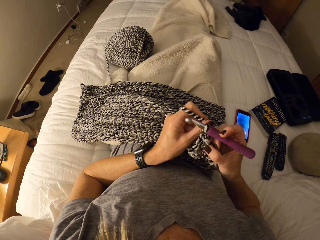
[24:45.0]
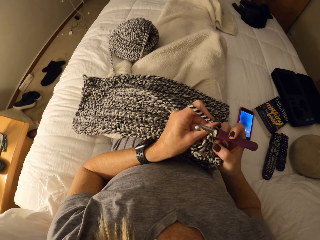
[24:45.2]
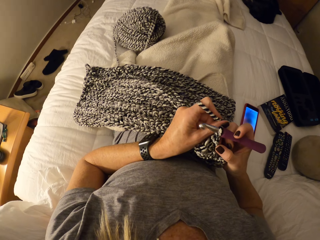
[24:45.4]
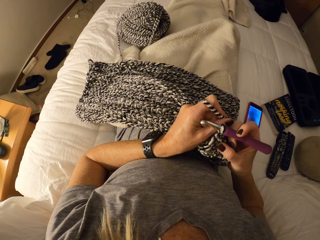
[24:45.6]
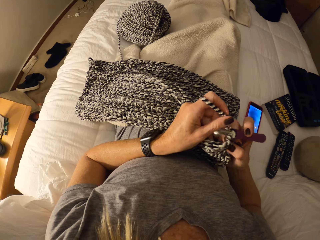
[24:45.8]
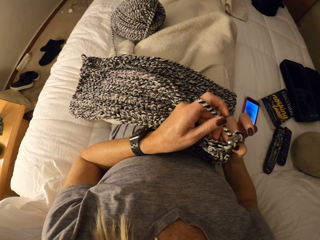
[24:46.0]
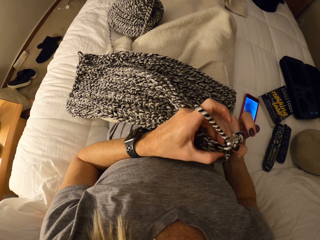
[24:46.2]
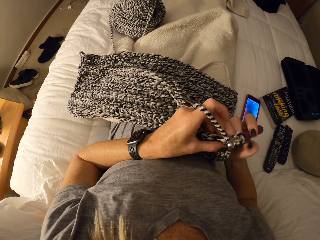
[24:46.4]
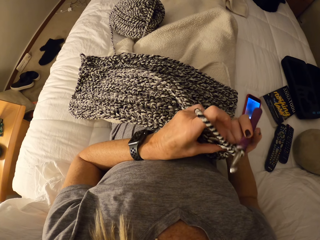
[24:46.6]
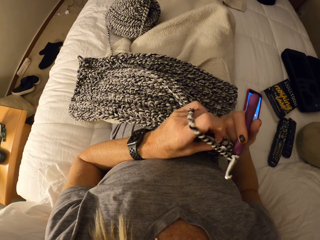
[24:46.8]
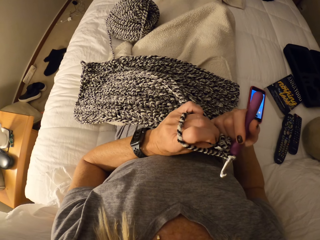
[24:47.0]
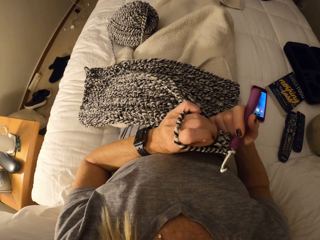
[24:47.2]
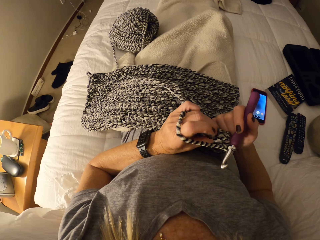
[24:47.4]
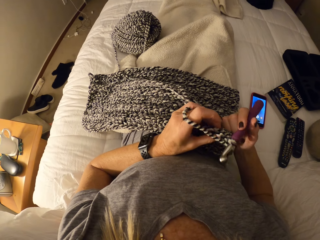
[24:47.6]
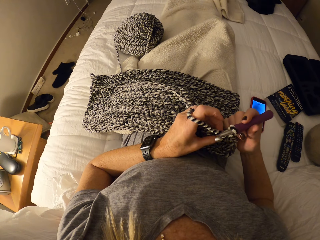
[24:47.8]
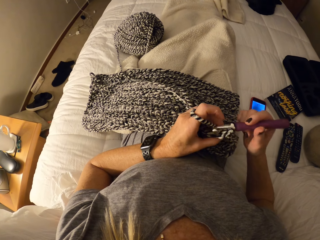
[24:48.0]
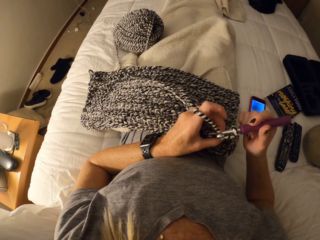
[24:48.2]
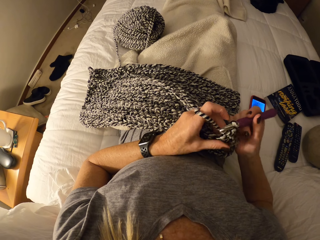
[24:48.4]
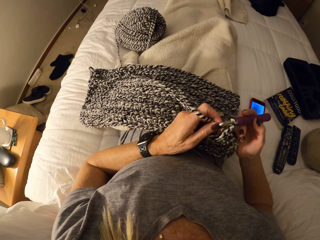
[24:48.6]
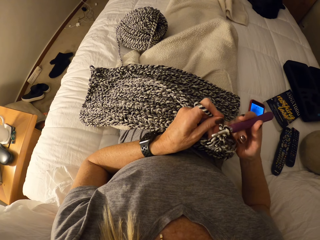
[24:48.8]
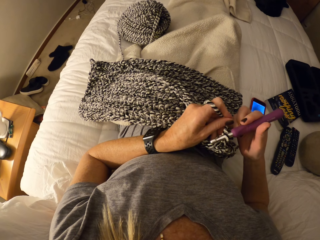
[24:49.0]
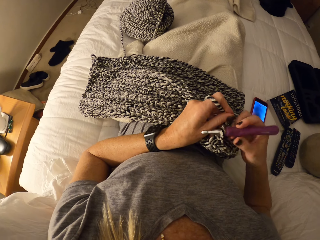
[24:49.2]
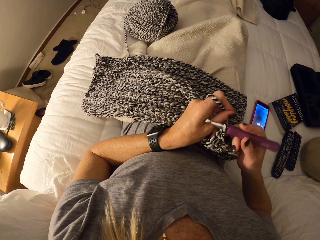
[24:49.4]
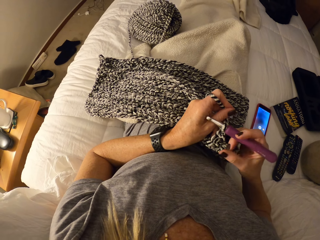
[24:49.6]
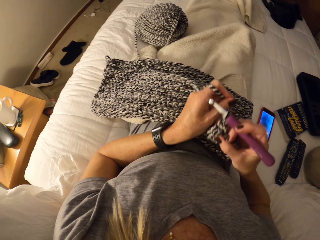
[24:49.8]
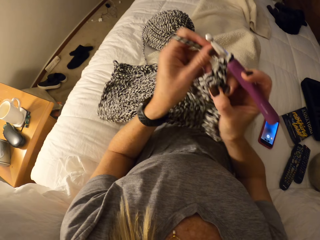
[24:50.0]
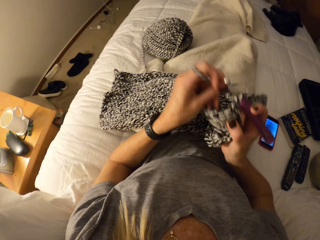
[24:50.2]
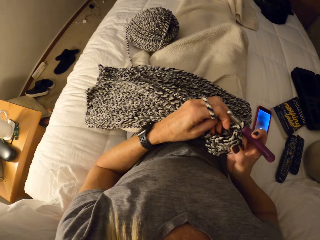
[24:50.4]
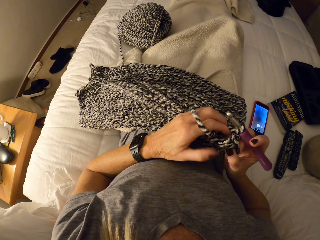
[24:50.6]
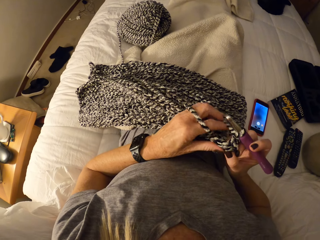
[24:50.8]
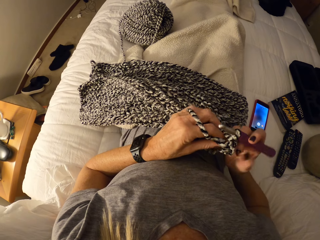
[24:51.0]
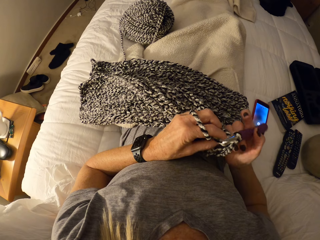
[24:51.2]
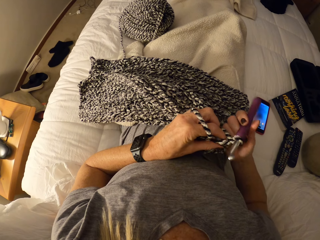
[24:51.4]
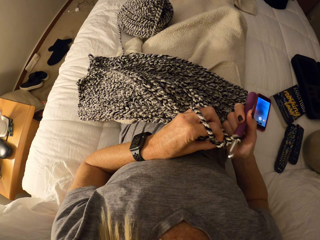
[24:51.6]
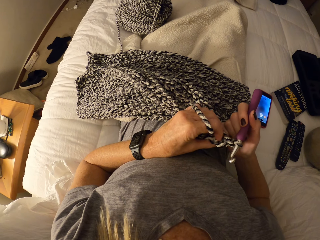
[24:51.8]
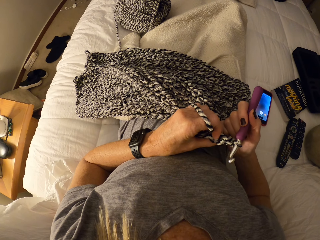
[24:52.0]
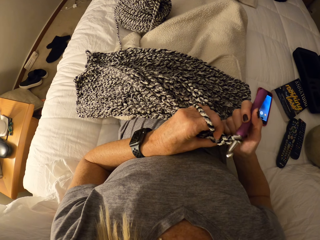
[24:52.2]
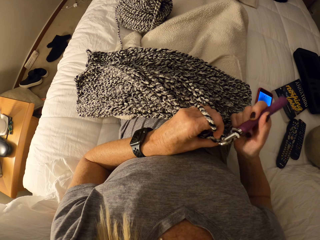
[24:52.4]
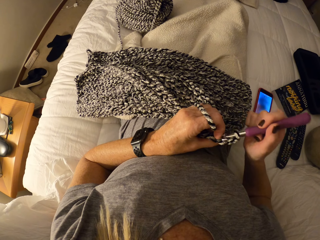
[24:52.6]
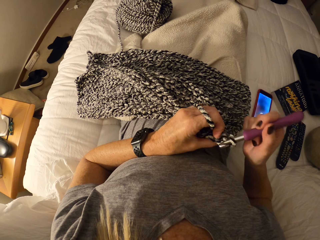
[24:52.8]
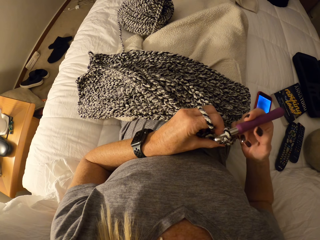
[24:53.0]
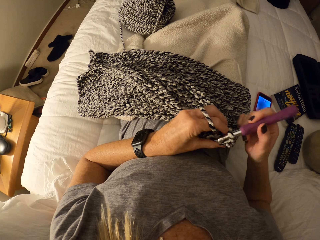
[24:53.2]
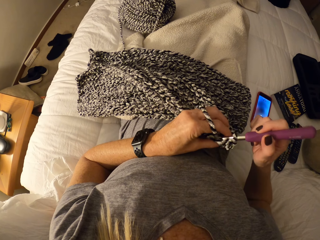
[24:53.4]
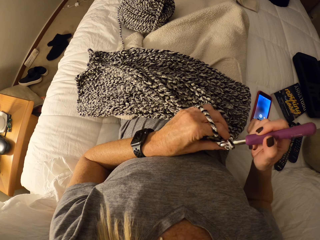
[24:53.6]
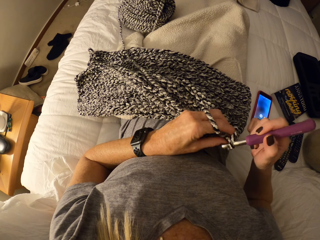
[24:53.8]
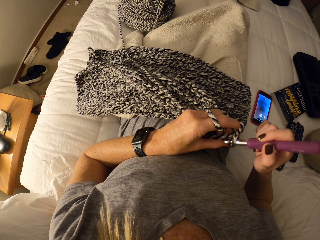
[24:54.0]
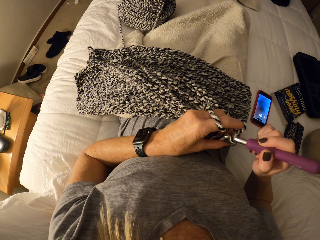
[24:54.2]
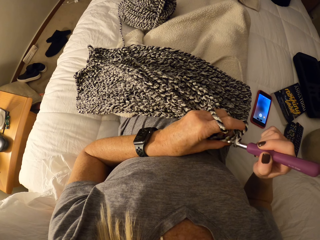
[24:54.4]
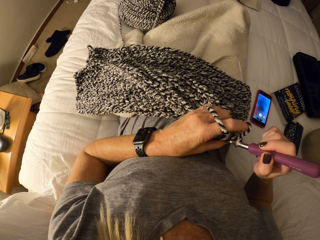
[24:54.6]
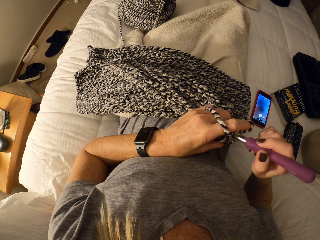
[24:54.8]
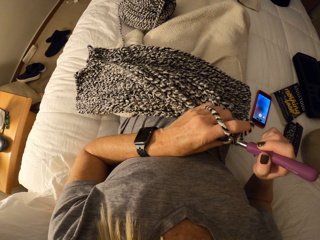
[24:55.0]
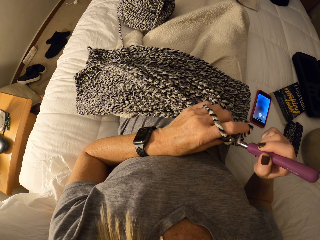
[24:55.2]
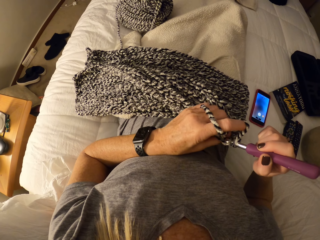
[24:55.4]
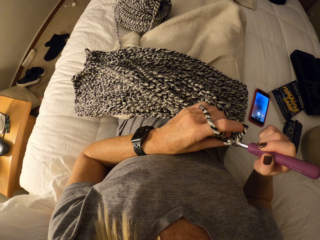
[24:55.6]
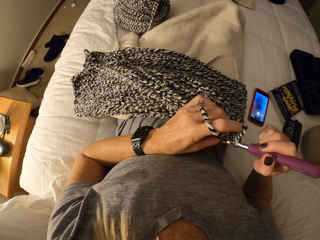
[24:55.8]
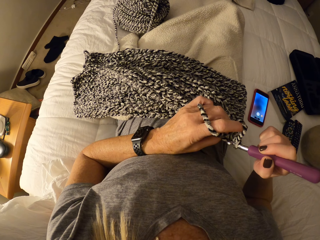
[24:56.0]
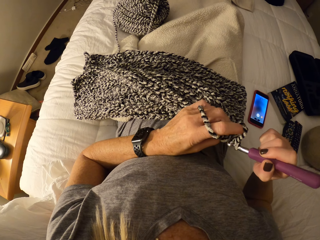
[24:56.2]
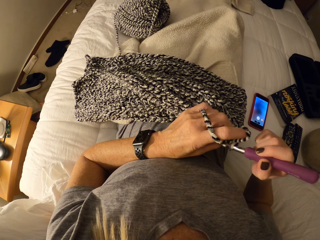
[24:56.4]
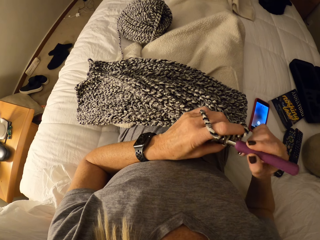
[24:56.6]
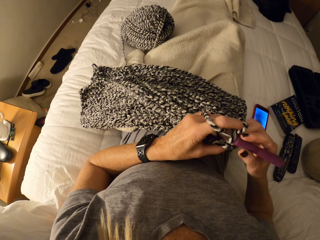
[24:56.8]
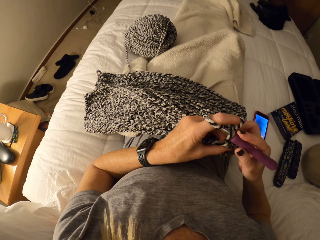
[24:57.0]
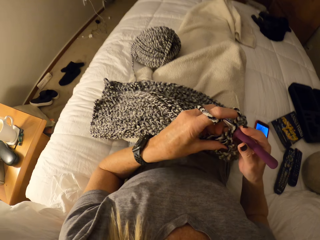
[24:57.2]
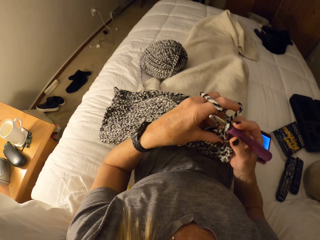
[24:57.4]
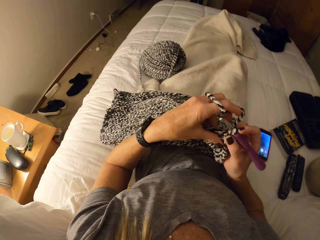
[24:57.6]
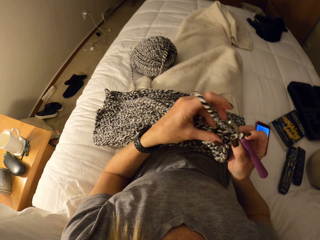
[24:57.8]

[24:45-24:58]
The camera wearer checks the fabric. They lift up the fabric. They put down the fabric. They knit the fabric.

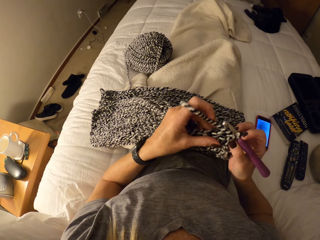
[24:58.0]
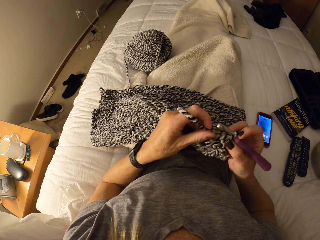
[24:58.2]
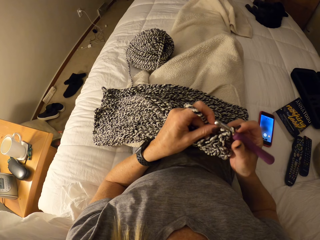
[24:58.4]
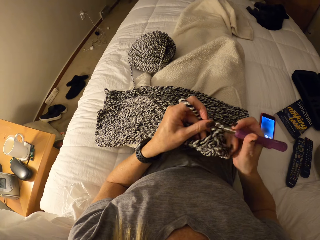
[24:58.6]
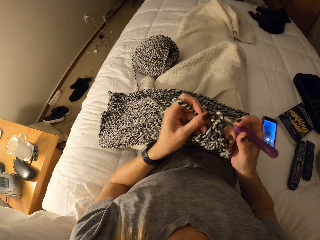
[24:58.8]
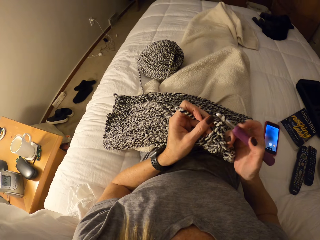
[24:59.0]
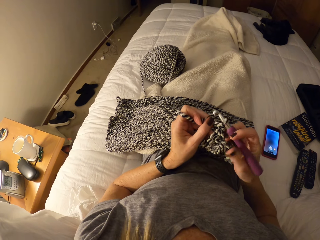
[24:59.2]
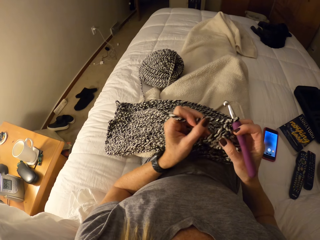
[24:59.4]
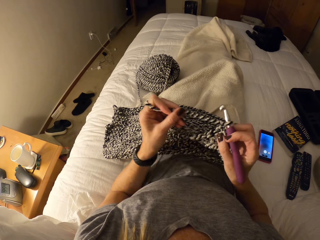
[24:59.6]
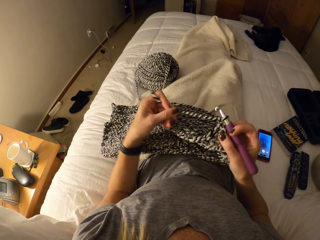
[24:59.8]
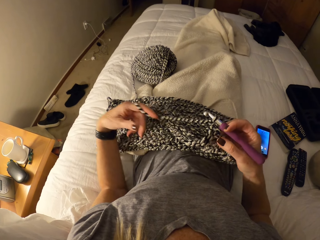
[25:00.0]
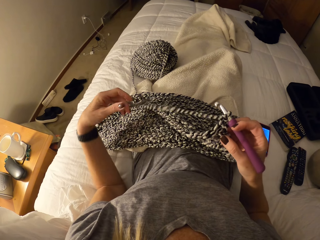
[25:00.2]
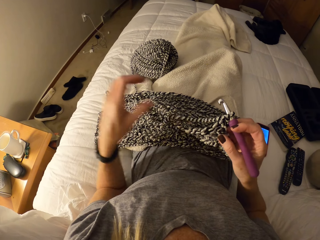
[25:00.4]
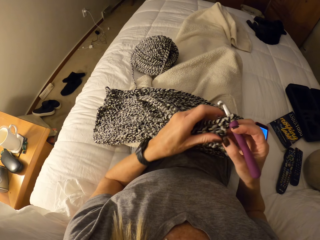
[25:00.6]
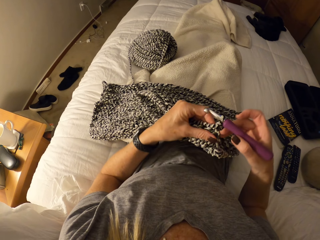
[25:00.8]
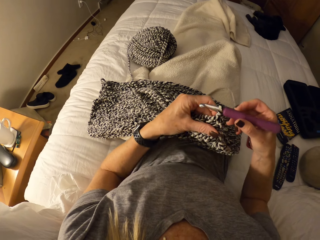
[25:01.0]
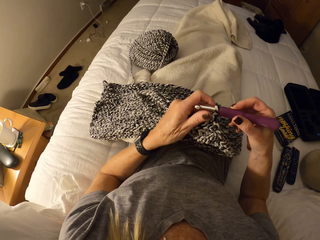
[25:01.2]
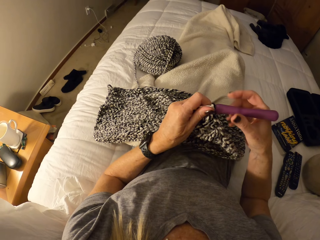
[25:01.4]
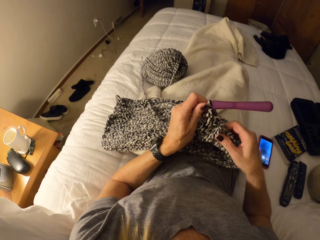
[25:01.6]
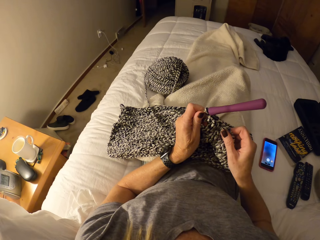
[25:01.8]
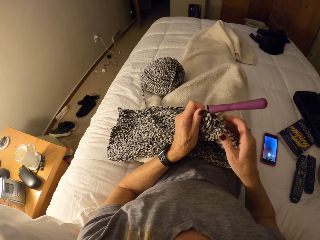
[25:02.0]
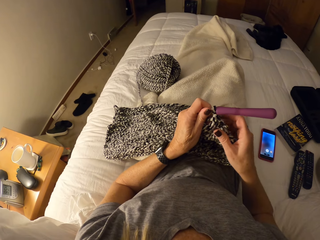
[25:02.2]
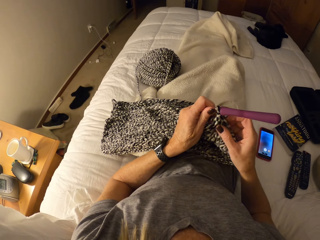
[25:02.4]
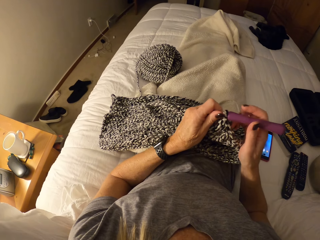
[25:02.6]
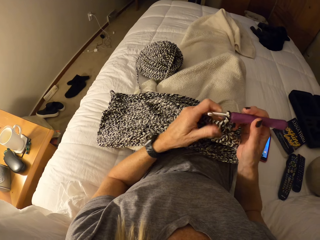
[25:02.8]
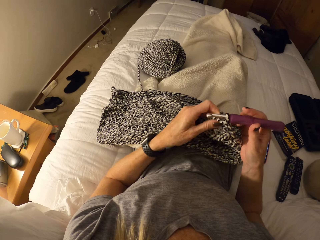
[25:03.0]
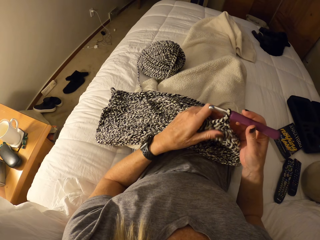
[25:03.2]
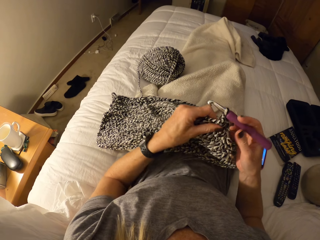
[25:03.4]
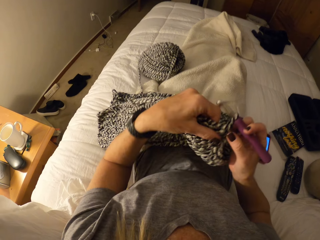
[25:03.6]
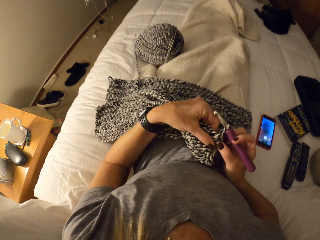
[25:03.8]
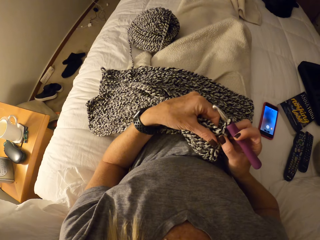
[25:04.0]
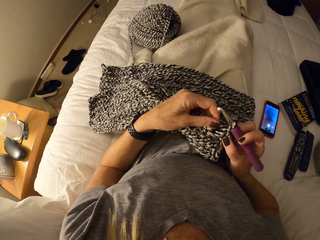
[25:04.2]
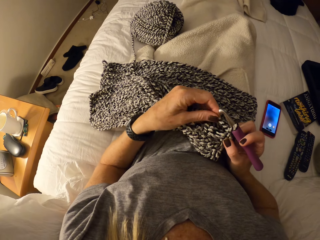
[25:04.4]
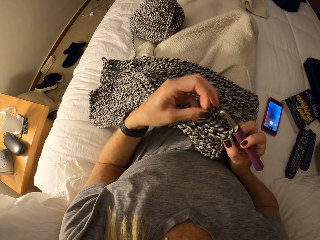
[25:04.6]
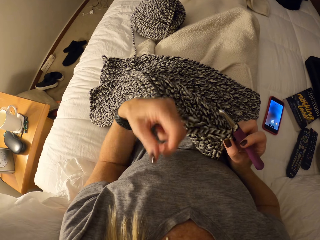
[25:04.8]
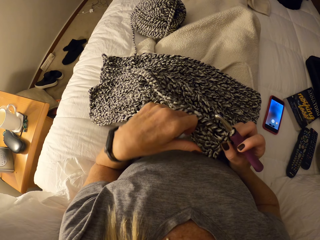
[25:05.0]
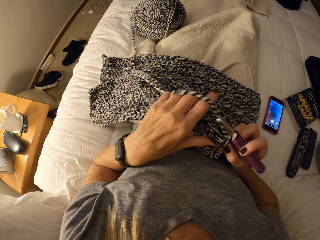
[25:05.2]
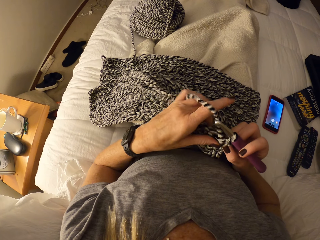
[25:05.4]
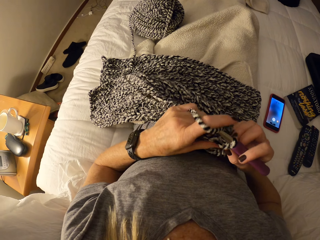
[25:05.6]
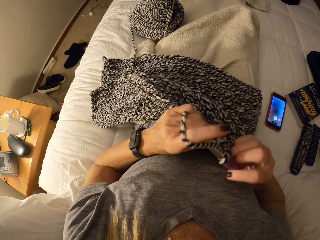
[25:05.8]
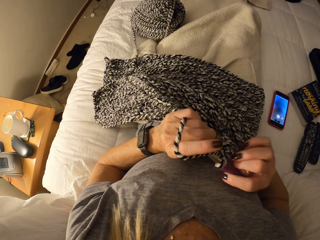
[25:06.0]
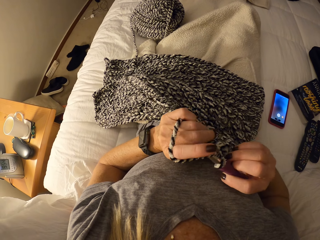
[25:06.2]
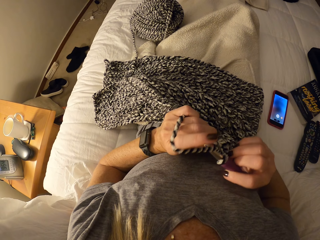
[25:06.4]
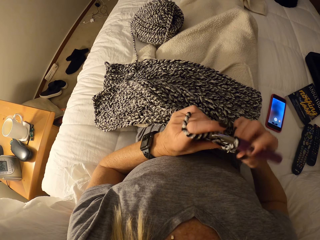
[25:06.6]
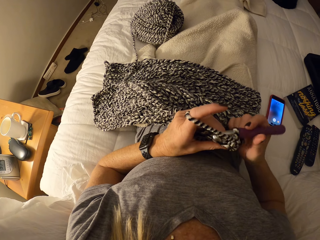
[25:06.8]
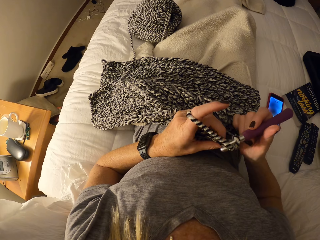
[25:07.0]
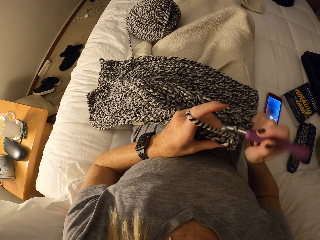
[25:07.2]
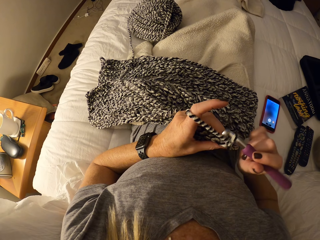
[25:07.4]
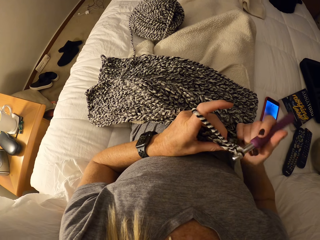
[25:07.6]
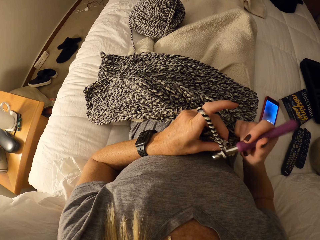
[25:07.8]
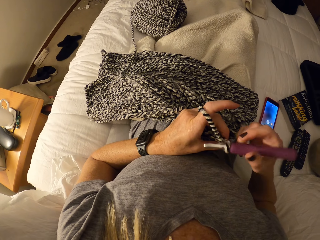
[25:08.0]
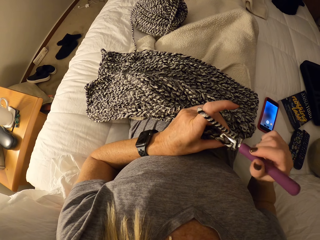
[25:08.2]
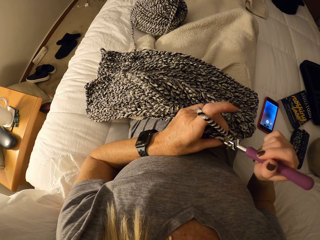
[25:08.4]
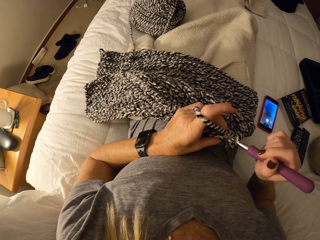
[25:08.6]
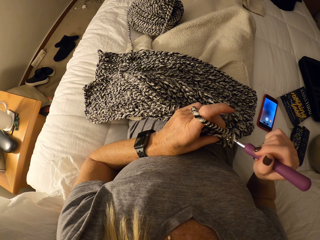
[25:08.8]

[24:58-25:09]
The camera wearer pulls the knitting wool by the left hand. They hold the crochet hook by both hands. They stretch the fabric by the right hand. They hold the crochet hook by the right hand. They touch the fabric by the left hand. They turn the fabric.
